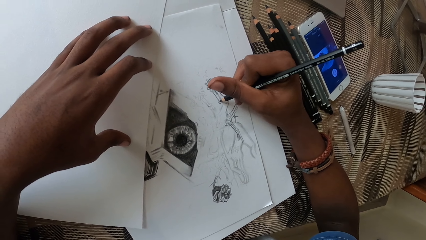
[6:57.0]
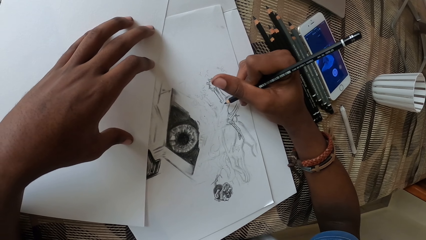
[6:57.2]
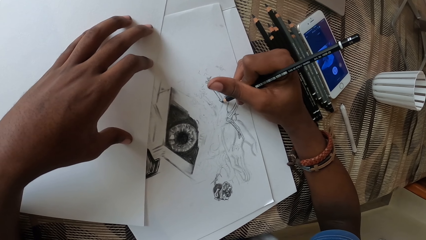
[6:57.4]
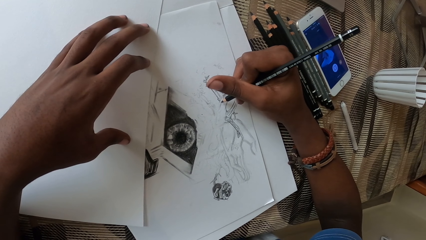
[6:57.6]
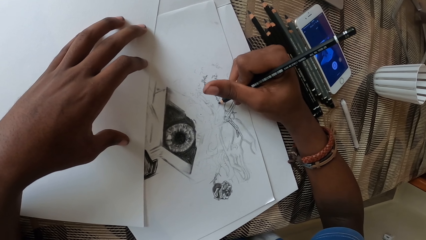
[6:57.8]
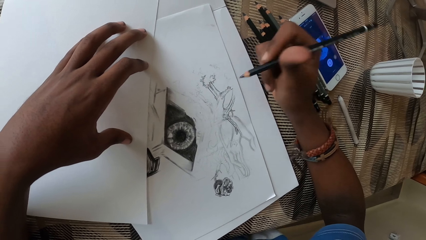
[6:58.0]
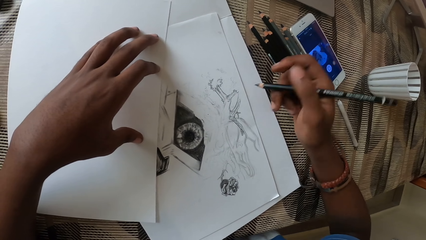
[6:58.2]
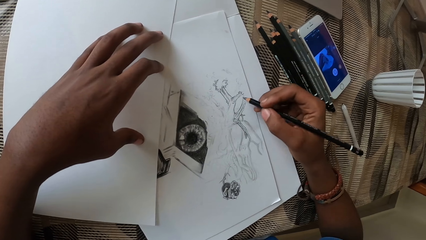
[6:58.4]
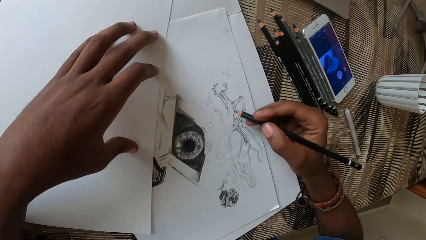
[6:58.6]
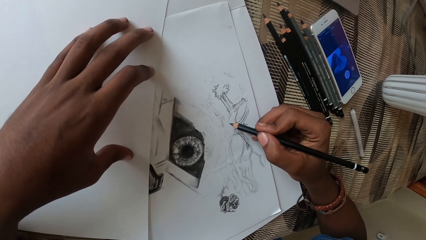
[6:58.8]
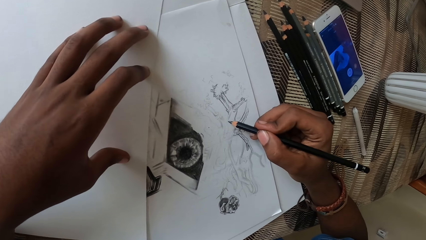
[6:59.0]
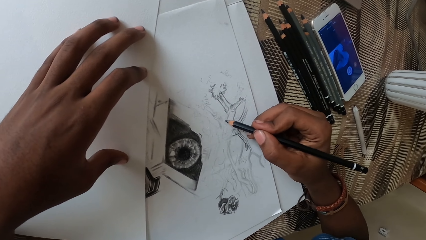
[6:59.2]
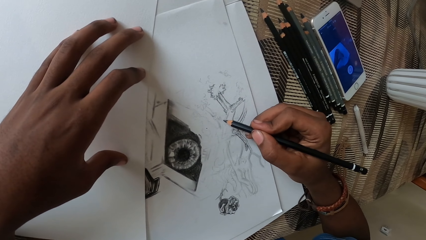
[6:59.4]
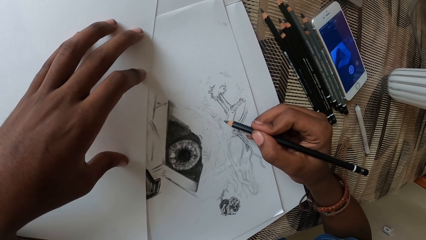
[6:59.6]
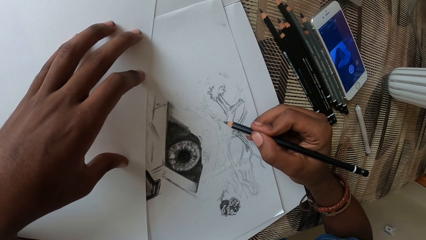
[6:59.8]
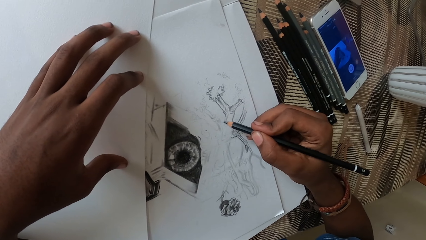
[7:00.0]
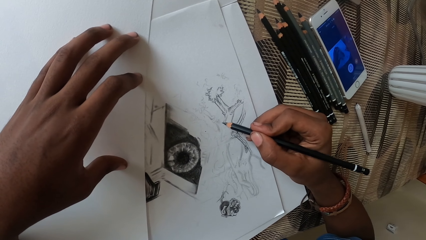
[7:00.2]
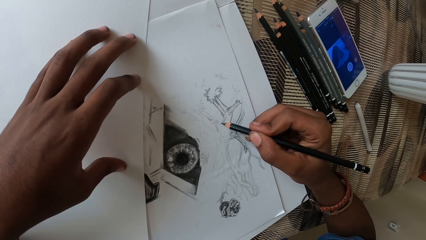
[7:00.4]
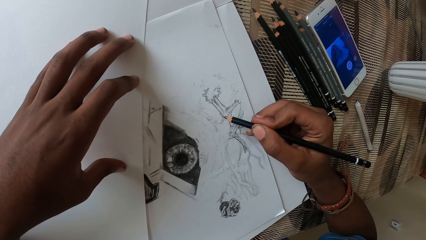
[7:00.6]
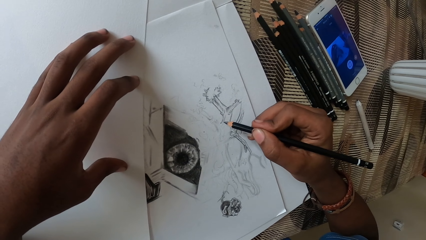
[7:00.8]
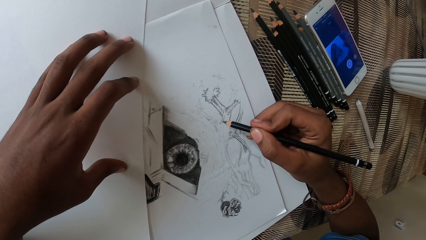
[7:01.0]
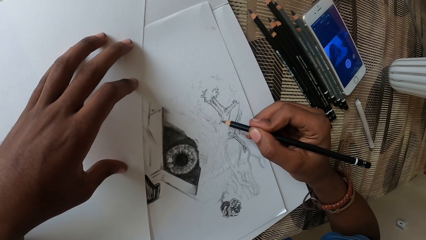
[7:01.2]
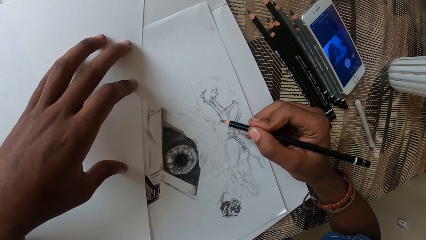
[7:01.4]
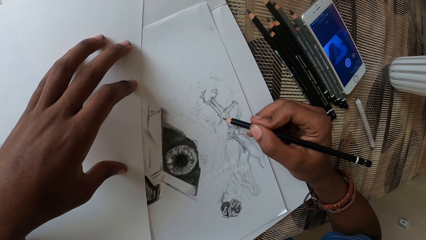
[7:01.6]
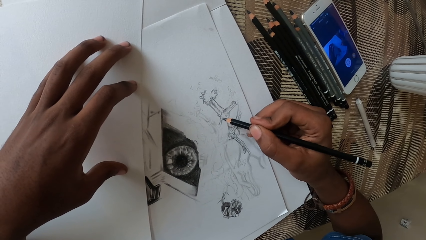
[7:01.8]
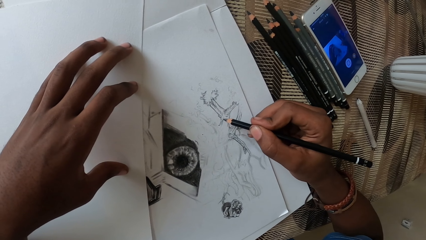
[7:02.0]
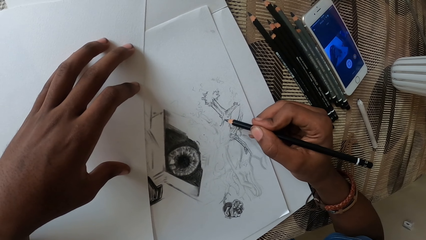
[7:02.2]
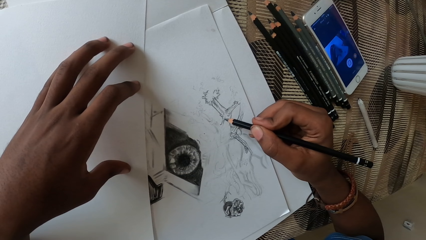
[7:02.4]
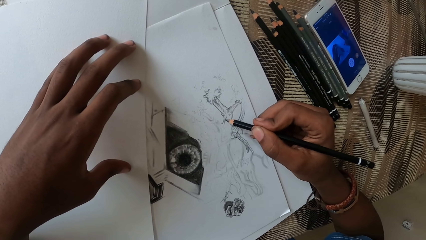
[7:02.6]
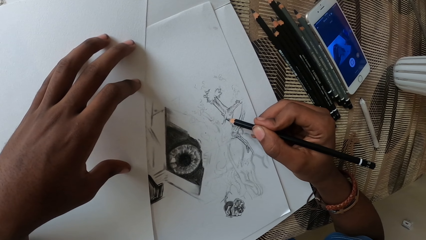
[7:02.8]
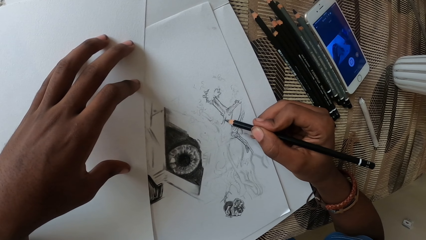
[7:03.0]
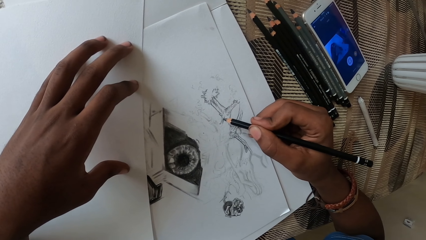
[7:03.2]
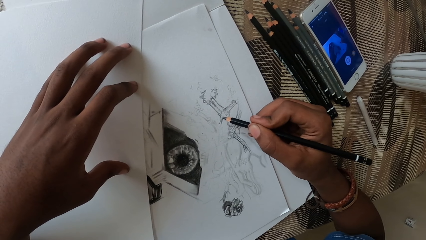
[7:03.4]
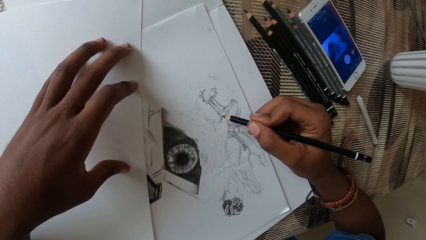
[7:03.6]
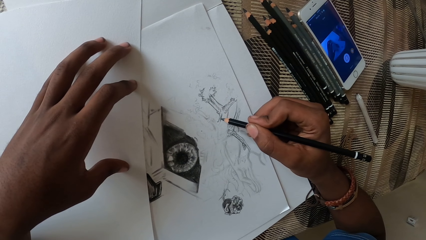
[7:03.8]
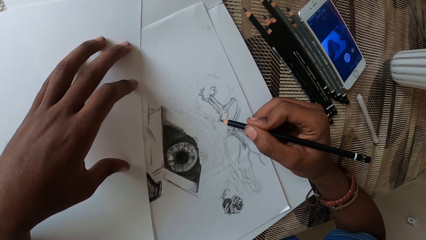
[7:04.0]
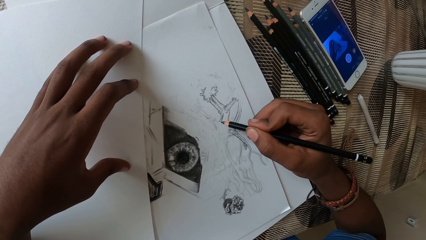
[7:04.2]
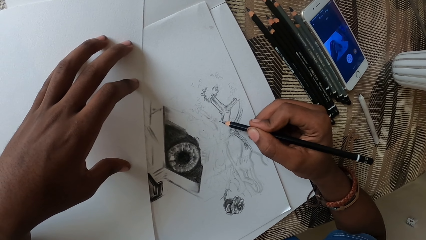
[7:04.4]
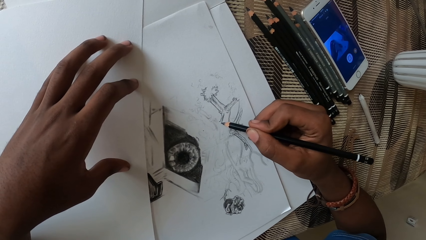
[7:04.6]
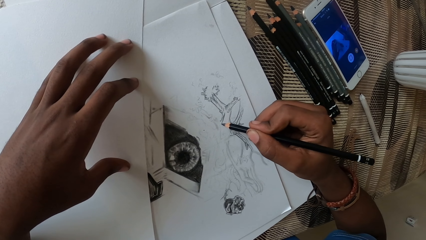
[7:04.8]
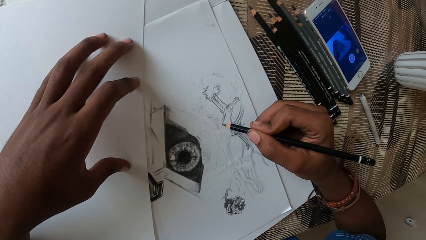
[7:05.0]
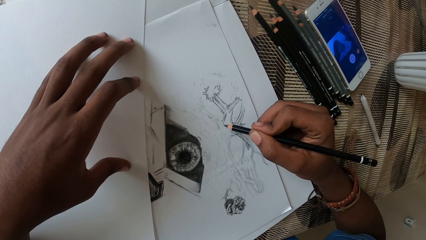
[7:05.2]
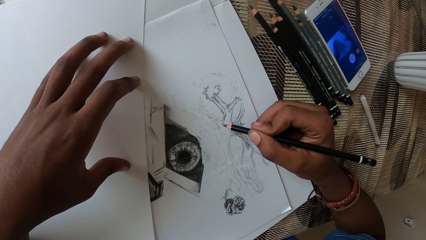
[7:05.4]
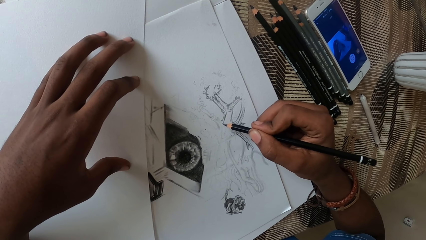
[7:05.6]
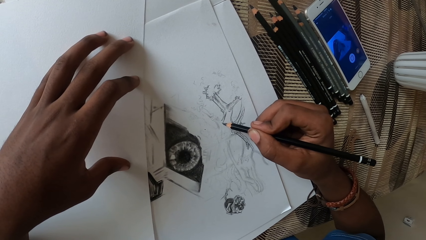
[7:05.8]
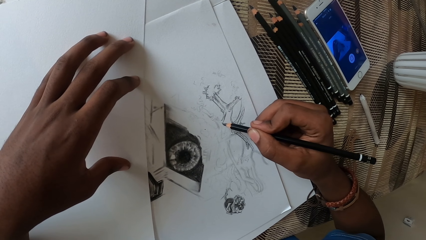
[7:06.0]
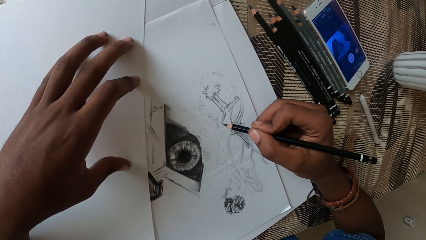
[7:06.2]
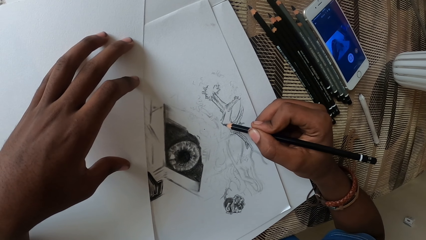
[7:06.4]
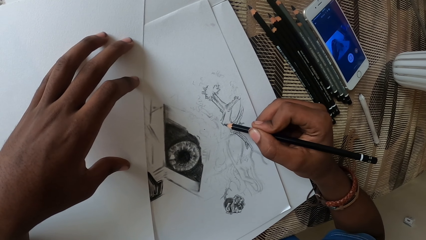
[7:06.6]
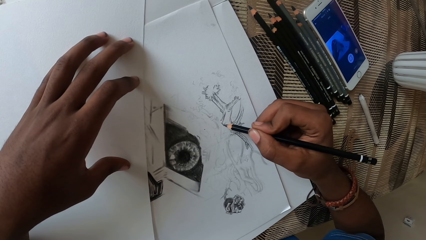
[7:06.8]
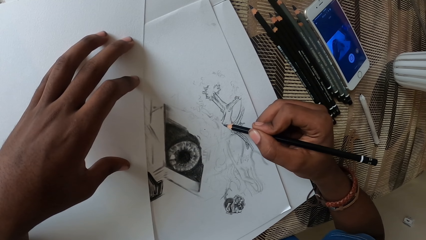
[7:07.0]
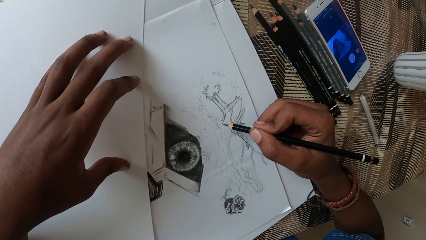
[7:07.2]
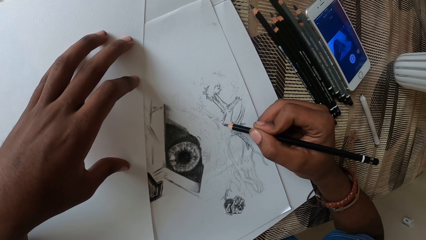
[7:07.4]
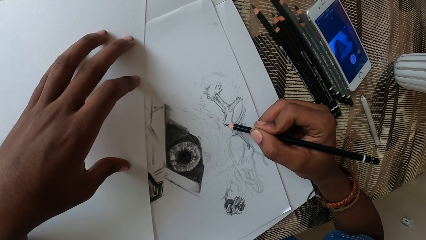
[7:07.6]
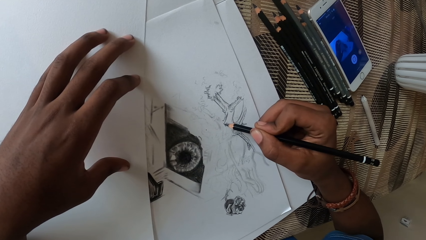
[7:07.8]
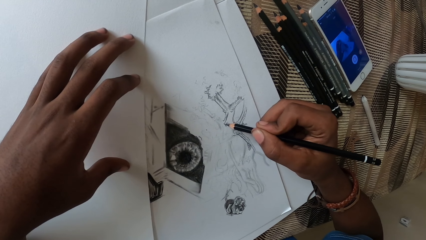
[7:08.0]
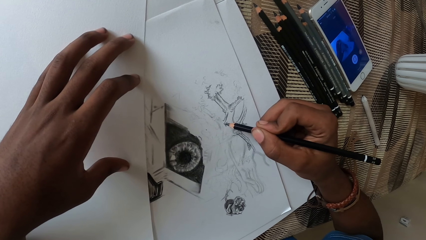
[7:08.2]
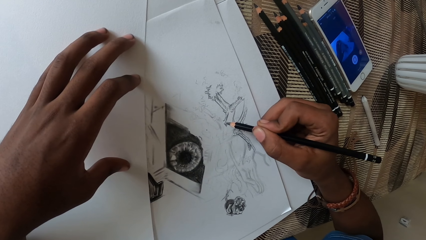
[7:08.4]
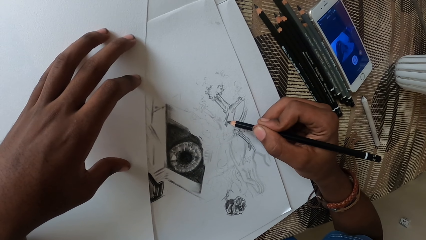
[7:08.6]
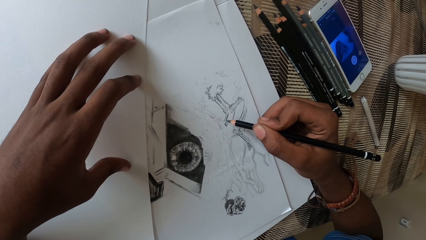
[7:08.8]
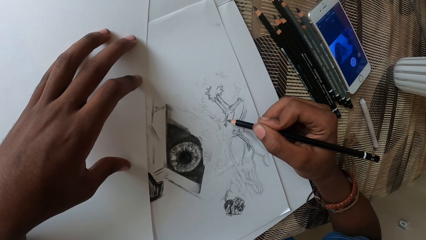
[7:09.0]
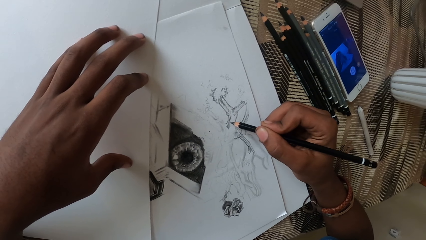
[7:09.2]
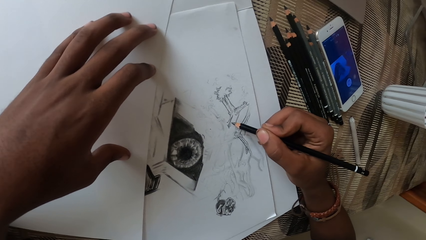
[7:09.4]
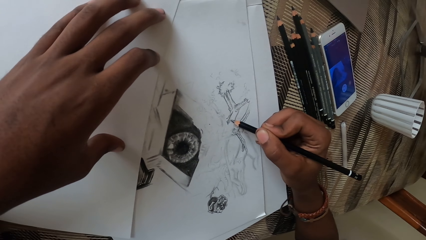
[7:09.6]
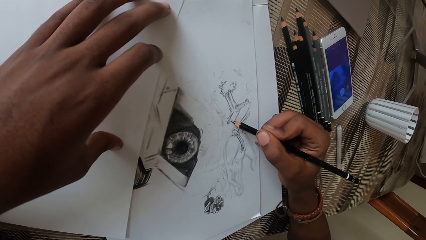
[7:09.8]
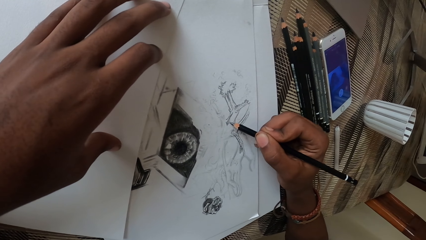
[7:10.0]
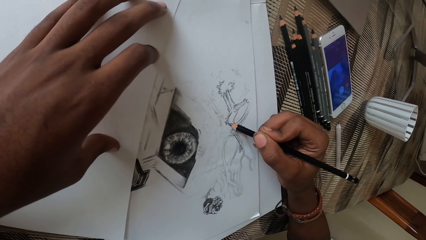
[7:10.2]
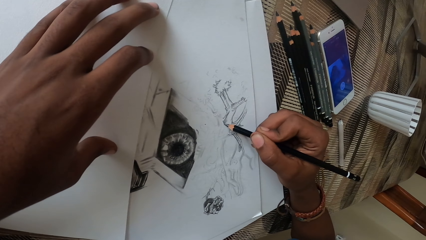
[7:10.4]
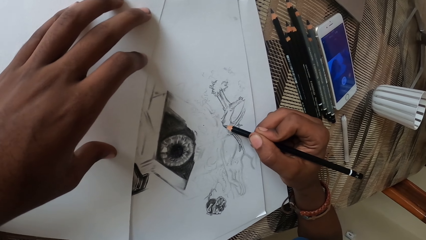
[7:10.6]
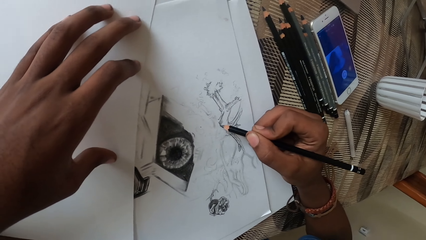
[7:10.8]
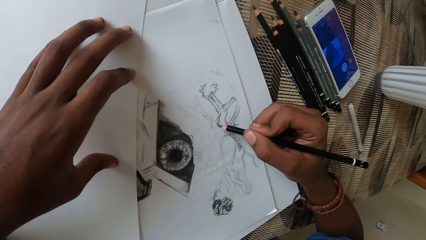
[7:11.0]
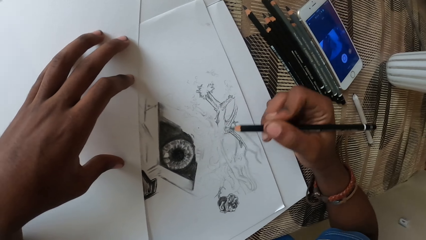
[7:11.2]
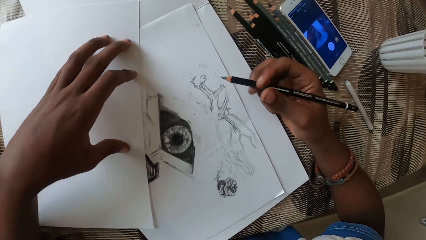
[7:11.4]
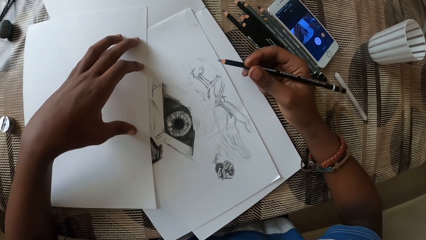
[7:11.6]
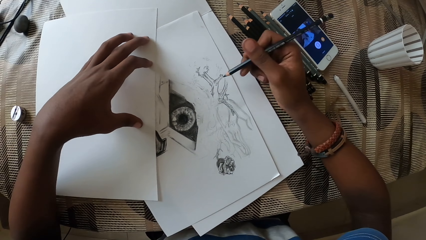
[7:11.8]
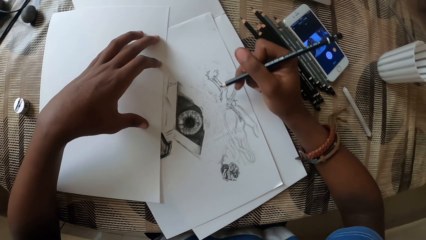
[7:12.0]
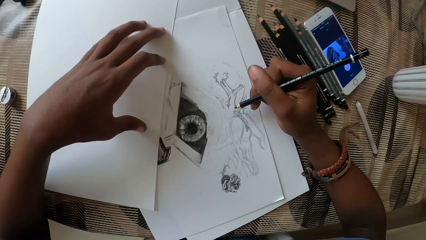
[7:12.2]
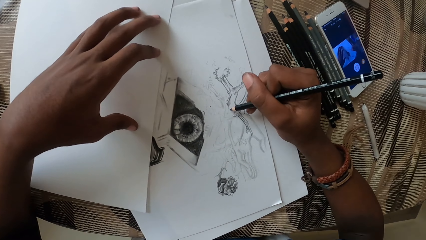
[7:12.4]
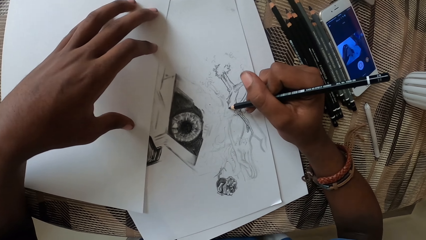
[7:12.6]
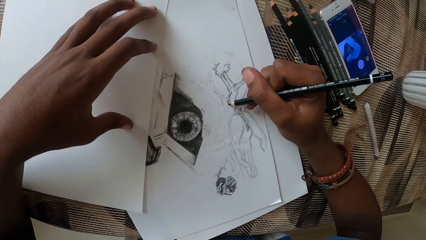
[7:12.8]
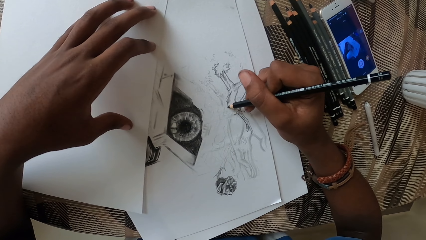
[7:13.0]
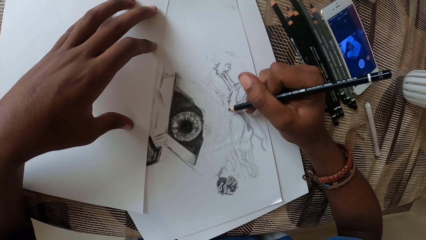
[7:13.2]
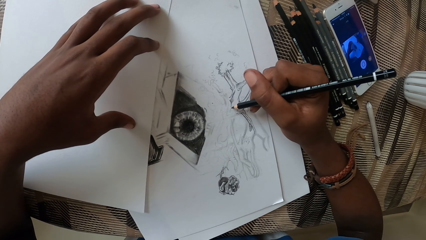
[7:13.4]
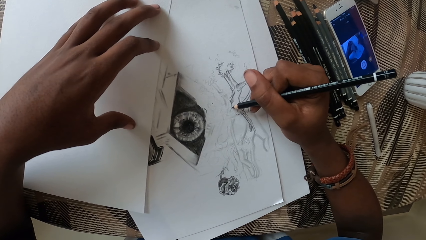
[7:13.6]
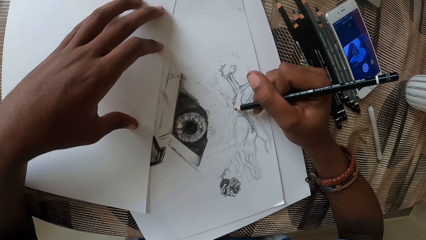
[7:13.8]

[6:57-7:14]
The camera wearer moves the pencil. They draw on a paper with the pencil. They move the pencil and draw on the paper with the pencil.
